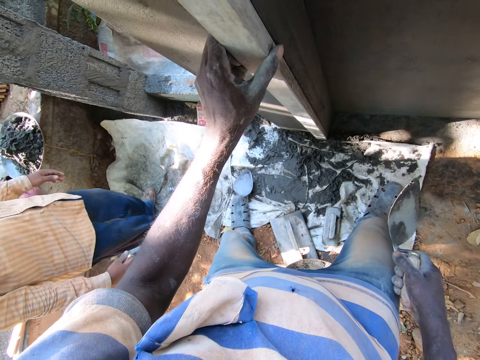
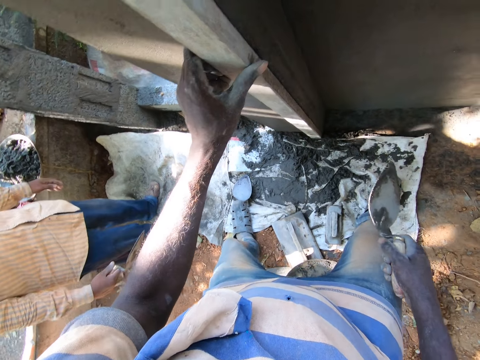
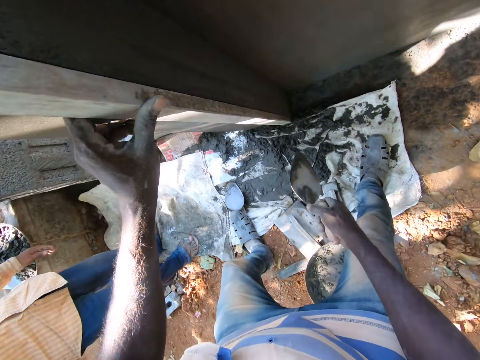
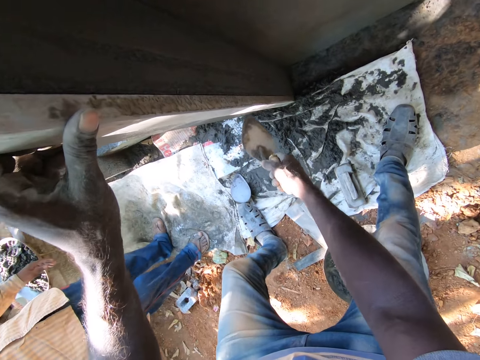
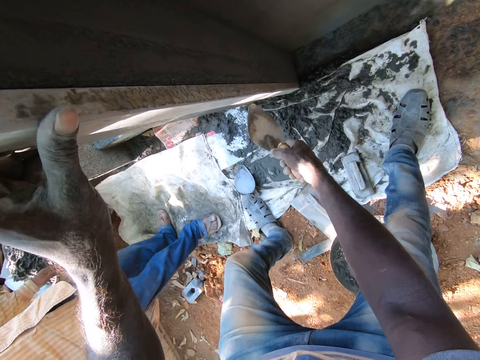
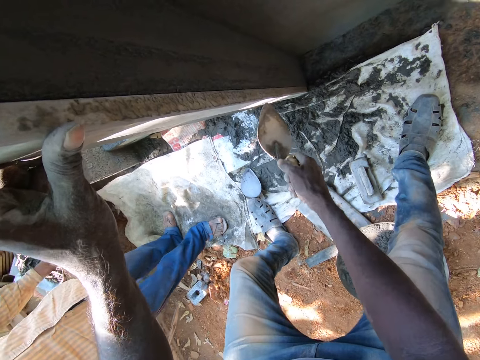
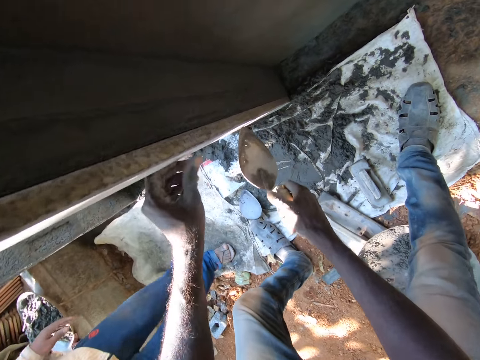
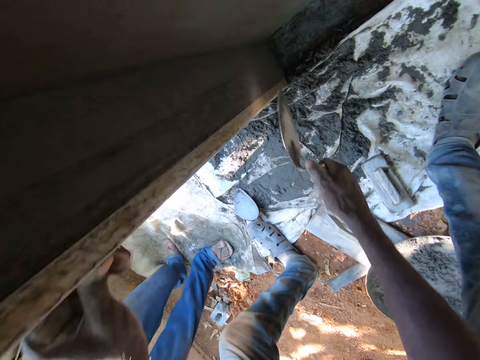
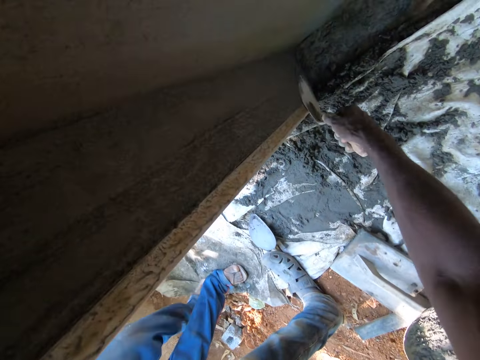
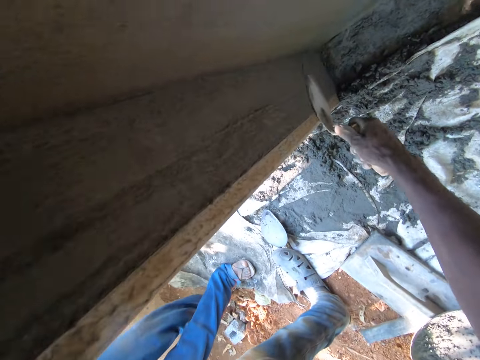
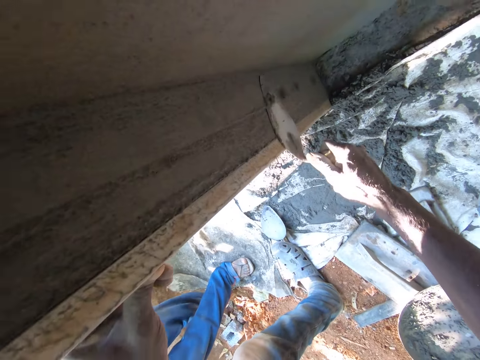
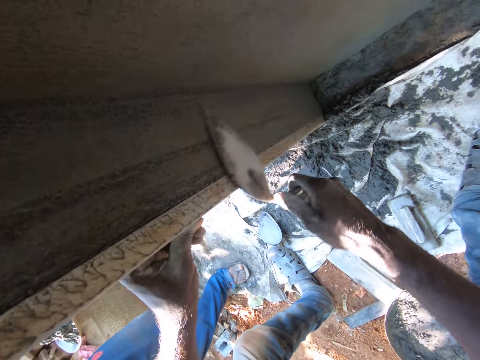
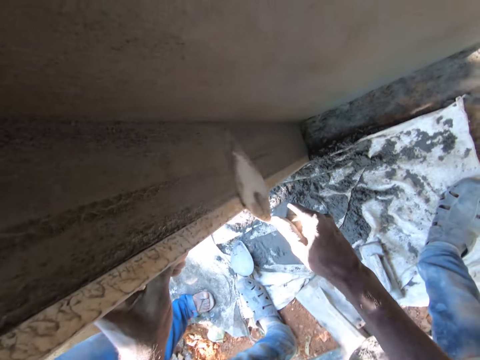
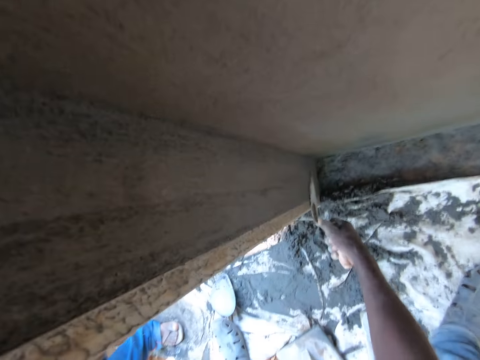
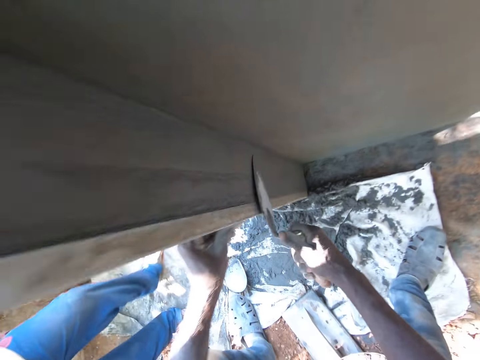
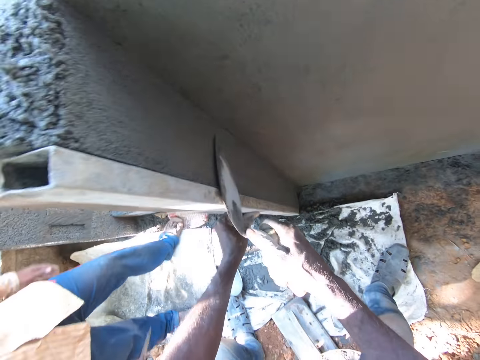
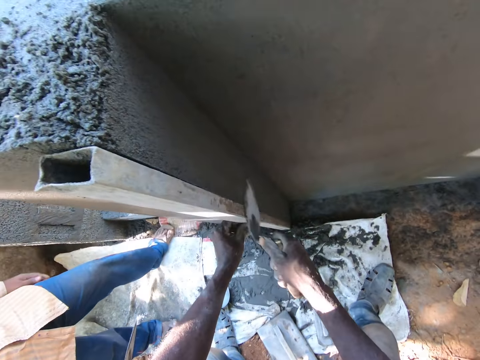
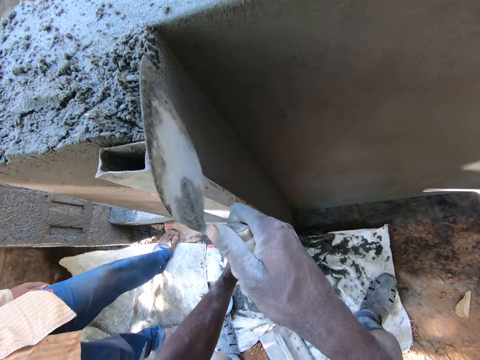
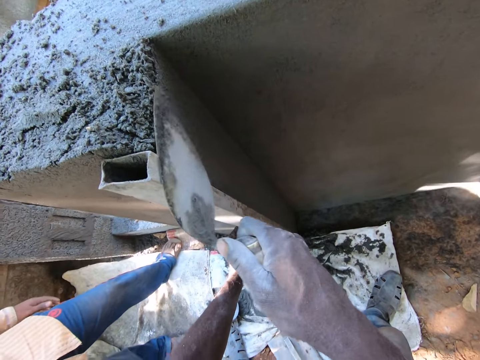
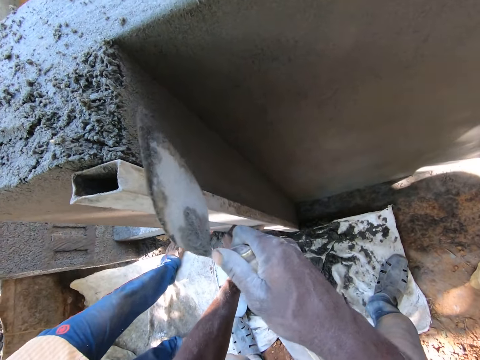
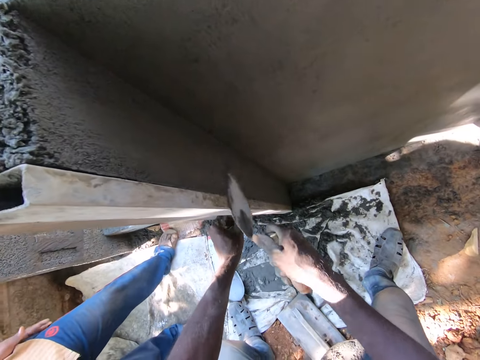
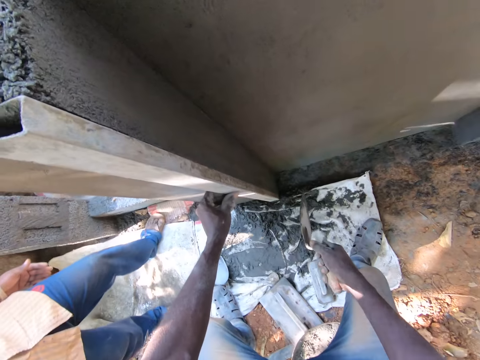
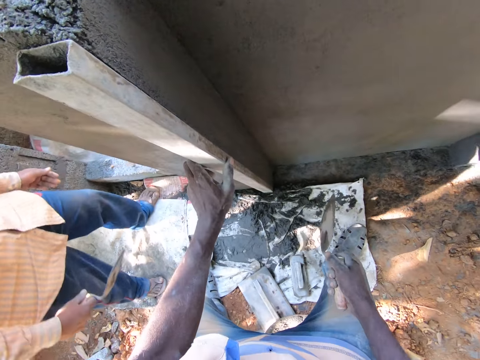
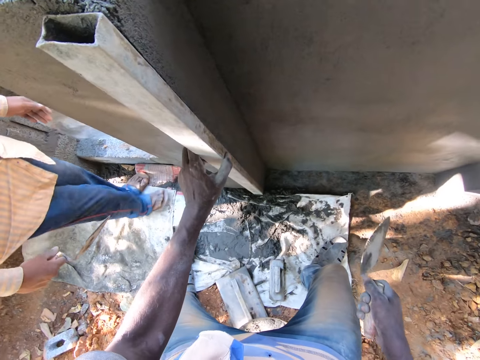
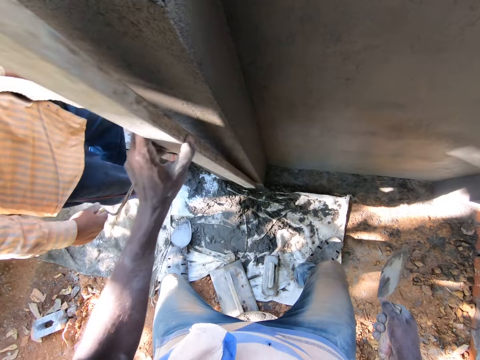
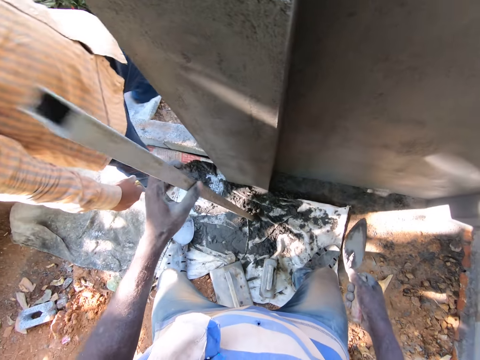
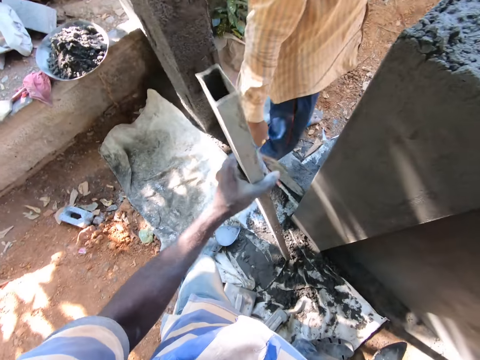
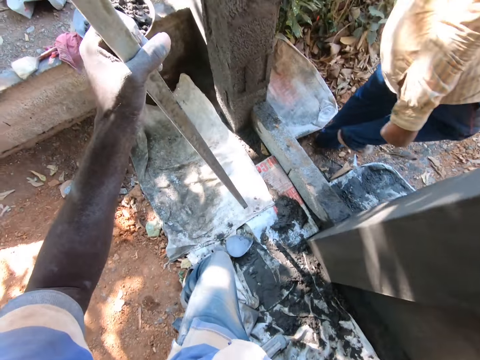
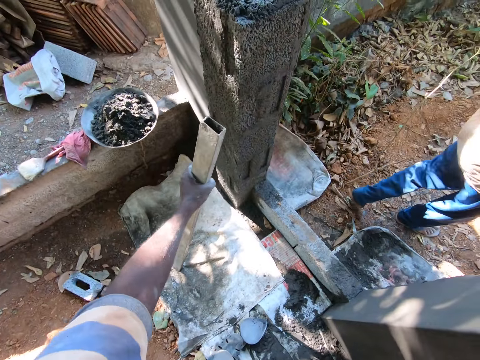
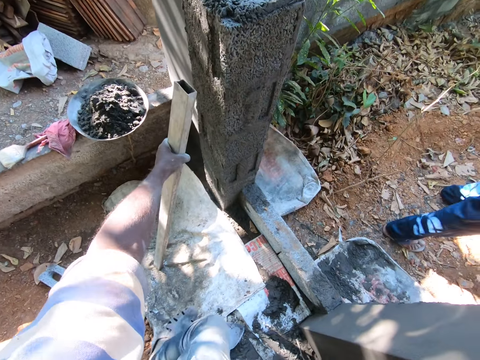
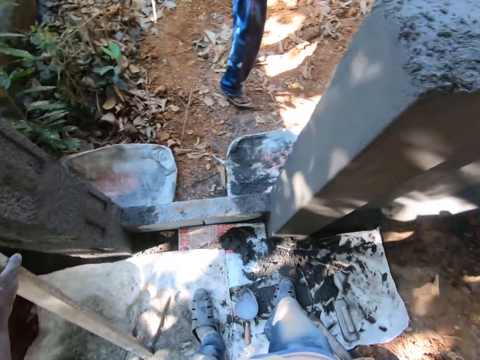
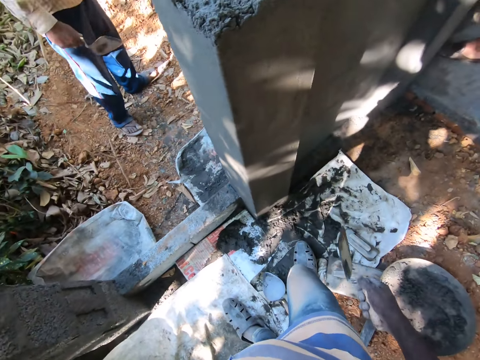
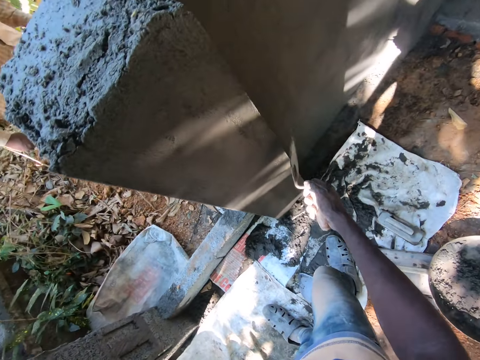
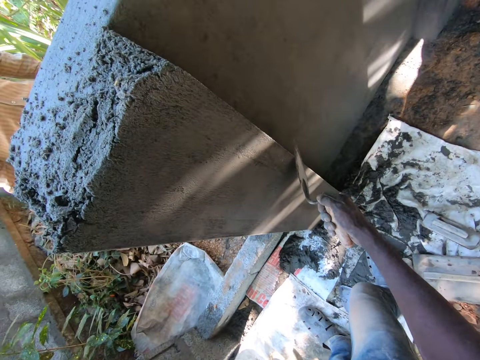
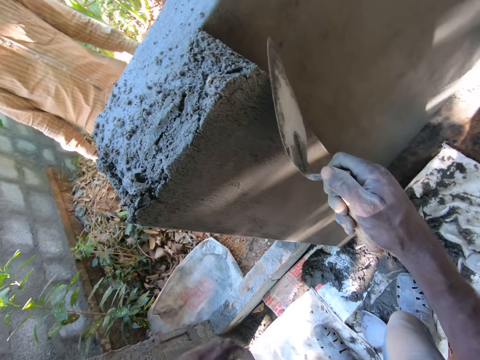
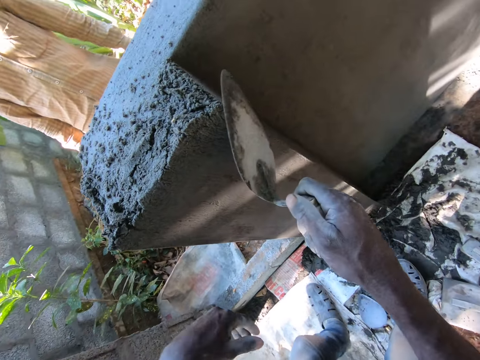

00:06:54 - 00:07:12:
The camera wearer hits the metal pipe or rod with the steel hand trowel in his right hand. He holds the metal rod with a hand. He smoothens the wall or column with the steel hand trowel in his right hand. He removes the trowel from the column. He removes the metal pipe from the wall with his left hand. He hits the metal rod down, carries the metal rod up, and hits the metal rod down. He makes a step. He smoothens the wall with the steel hand trowel in his right hand.

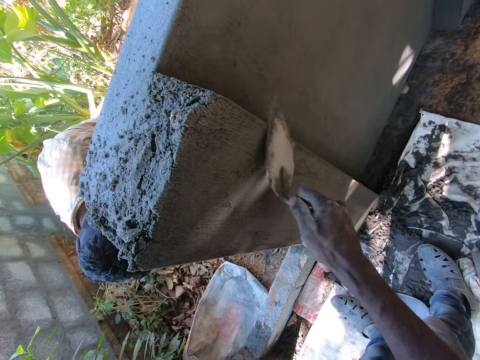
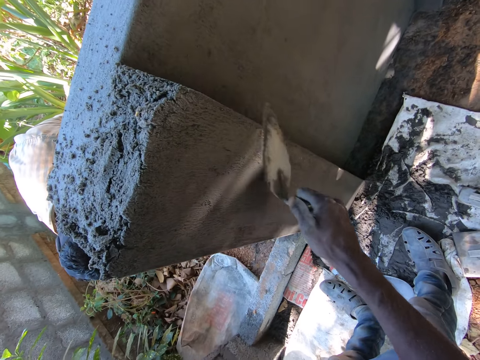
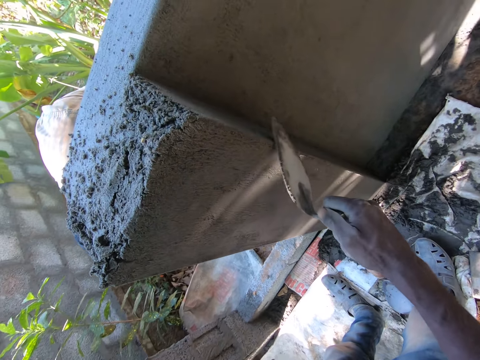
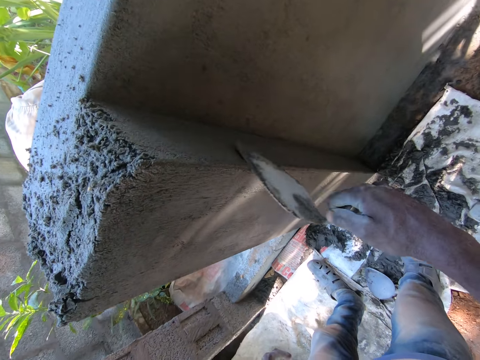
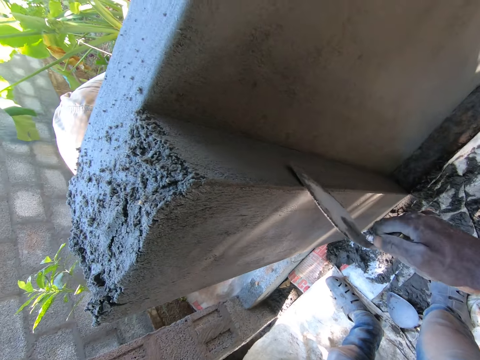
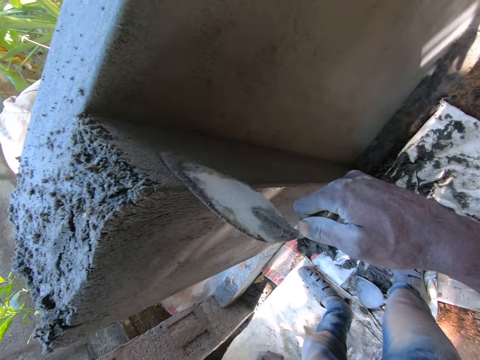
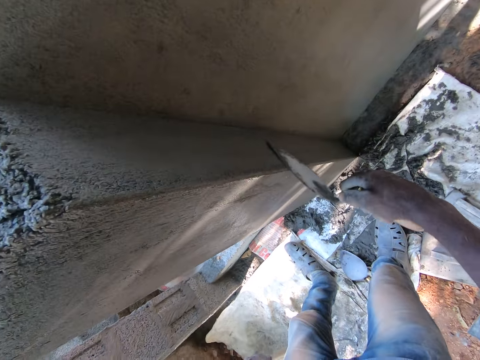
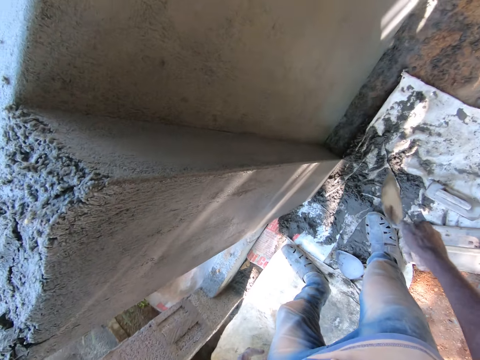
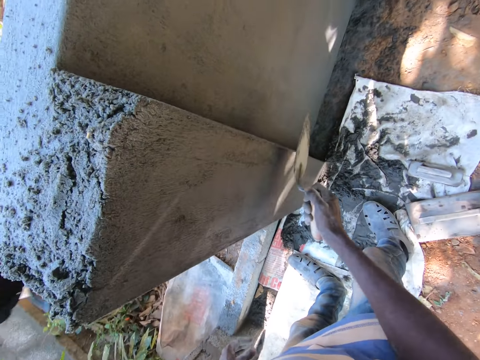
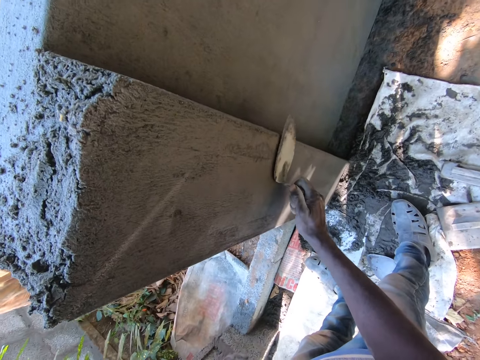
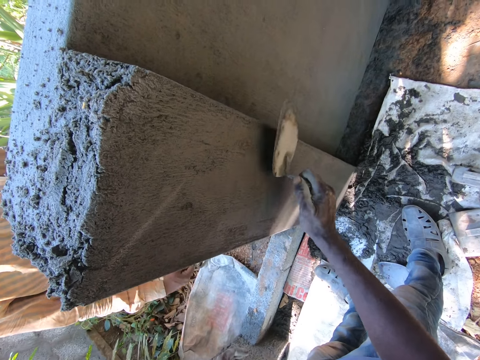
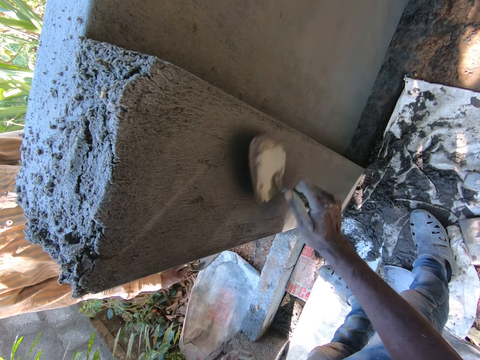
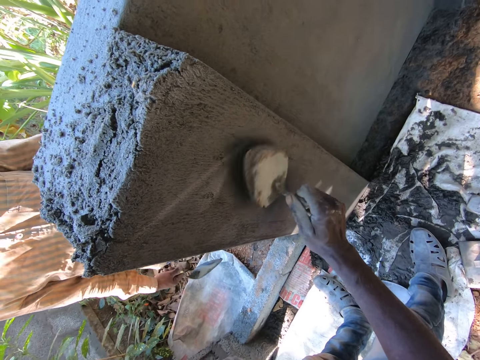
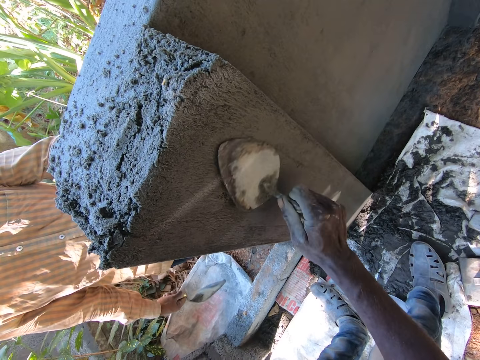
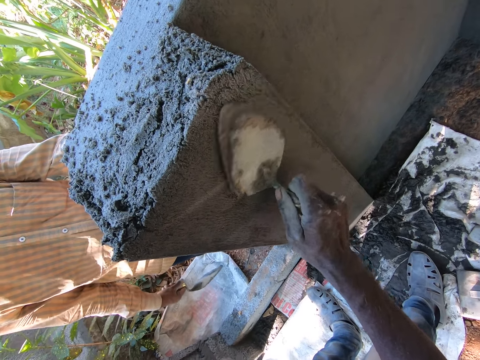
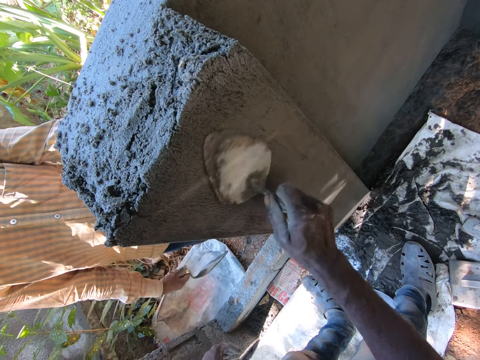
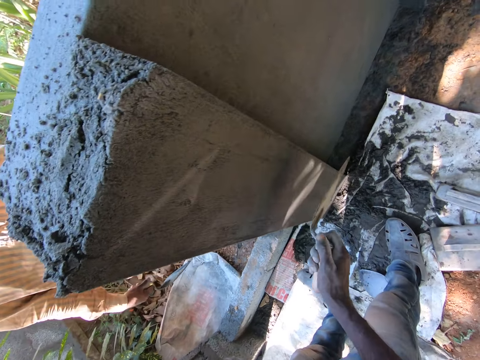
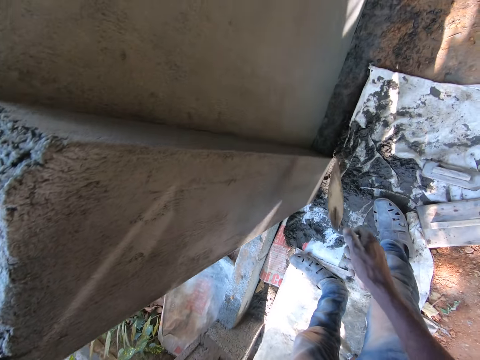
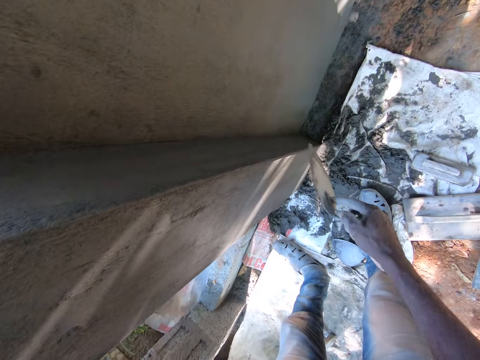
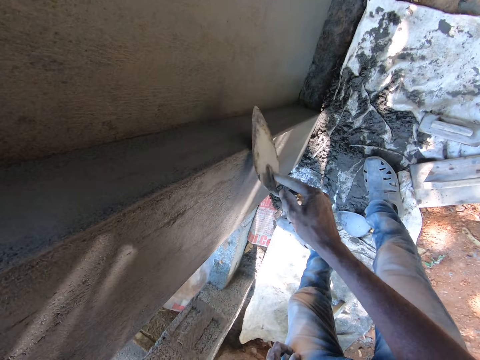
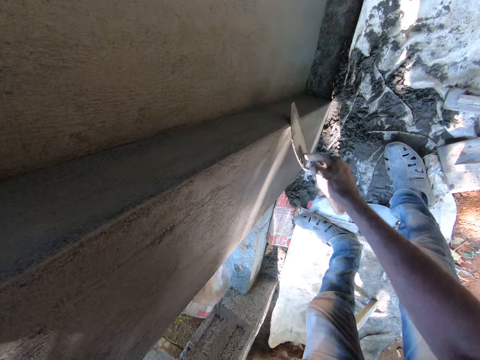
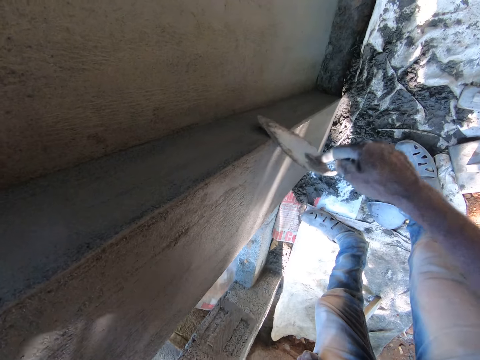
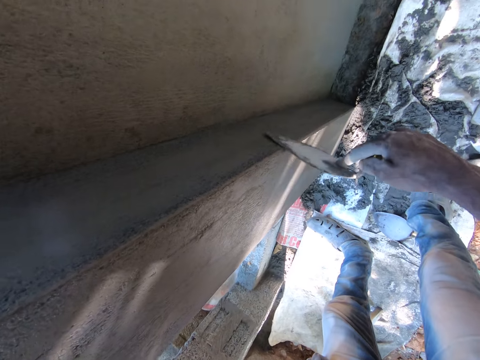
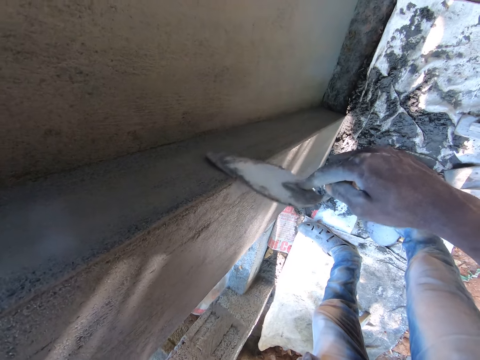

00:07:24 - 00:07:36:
The camera wearer removes a shovel from the column. They smoothen the column with a trowel.
